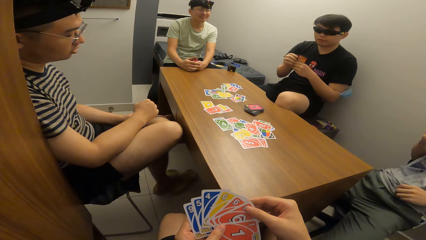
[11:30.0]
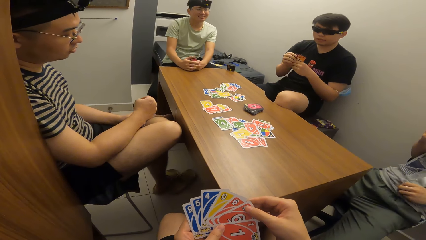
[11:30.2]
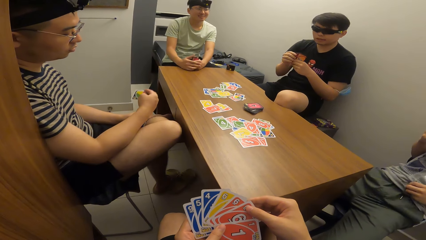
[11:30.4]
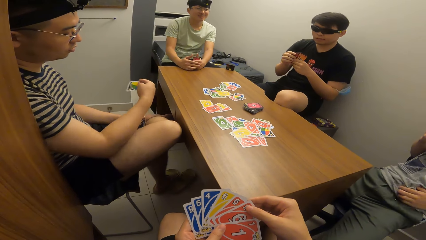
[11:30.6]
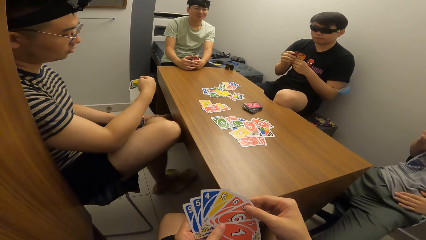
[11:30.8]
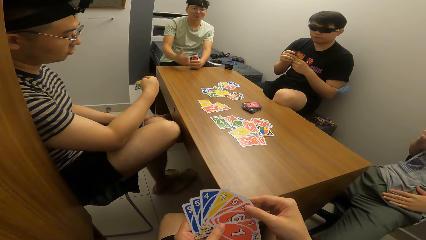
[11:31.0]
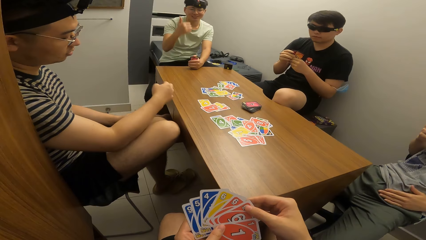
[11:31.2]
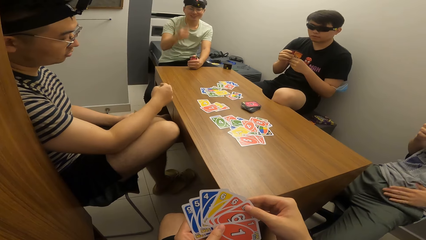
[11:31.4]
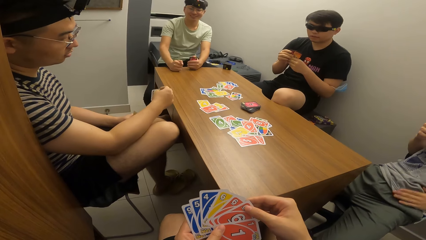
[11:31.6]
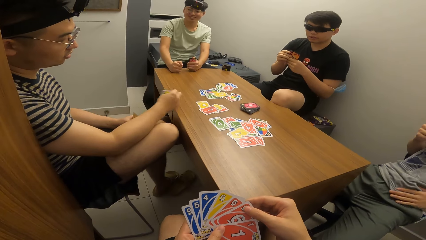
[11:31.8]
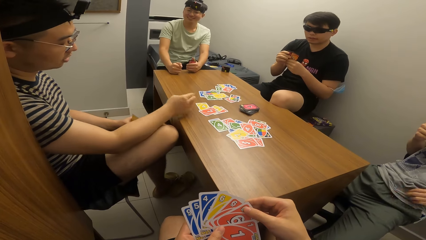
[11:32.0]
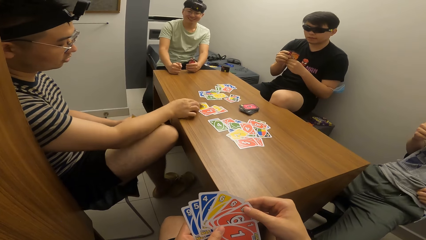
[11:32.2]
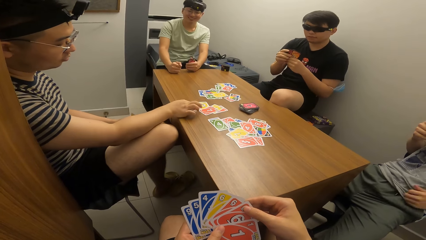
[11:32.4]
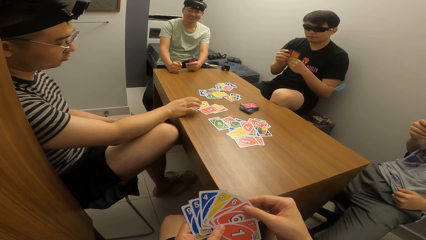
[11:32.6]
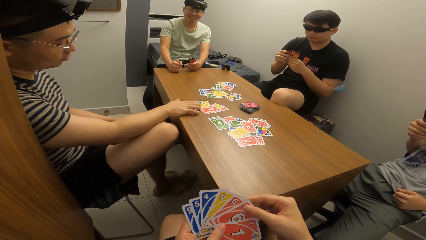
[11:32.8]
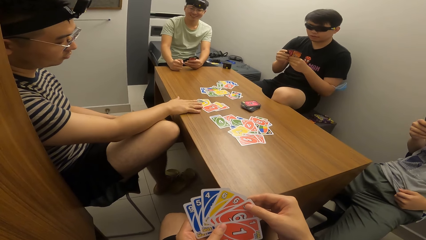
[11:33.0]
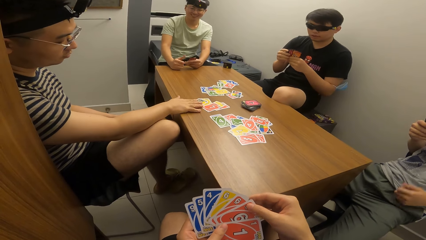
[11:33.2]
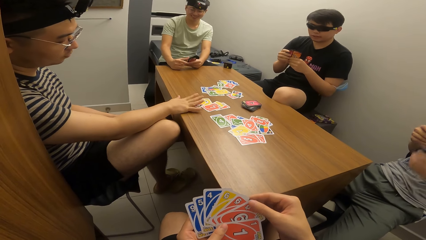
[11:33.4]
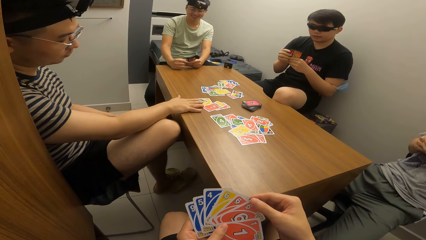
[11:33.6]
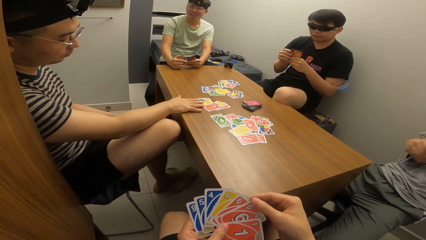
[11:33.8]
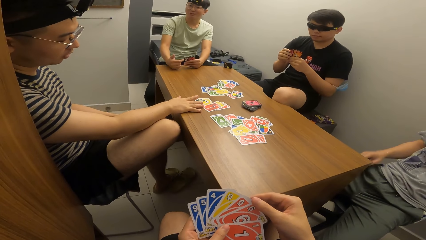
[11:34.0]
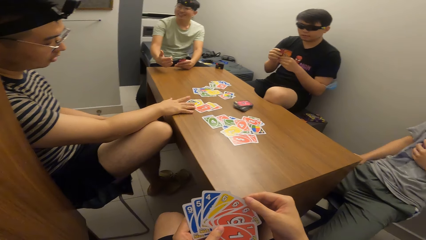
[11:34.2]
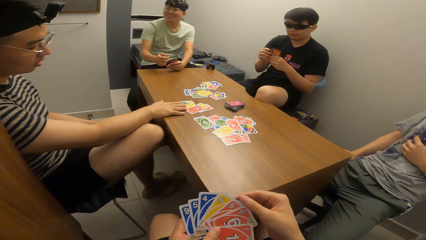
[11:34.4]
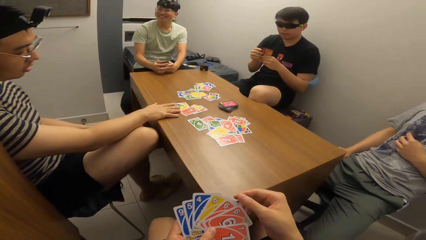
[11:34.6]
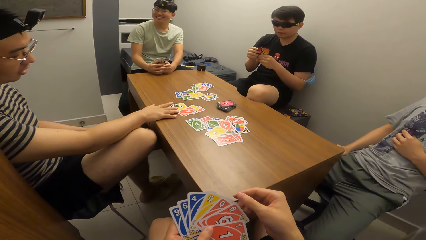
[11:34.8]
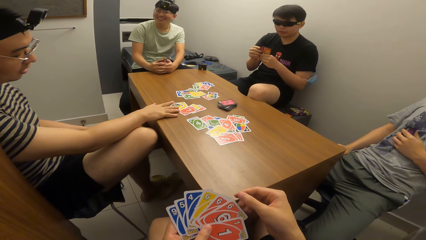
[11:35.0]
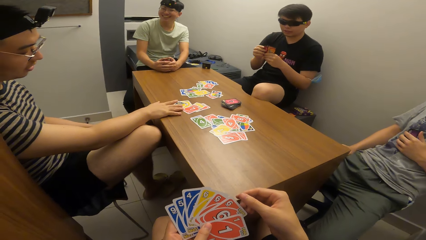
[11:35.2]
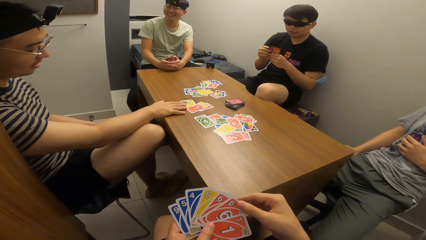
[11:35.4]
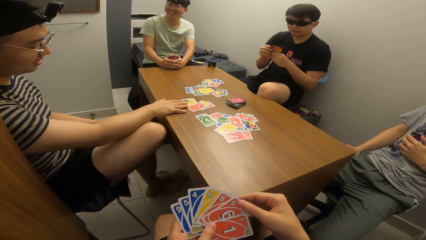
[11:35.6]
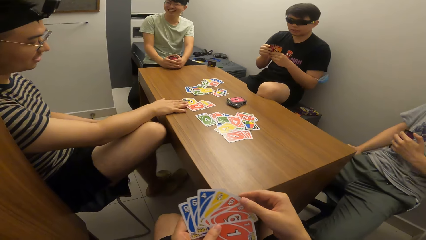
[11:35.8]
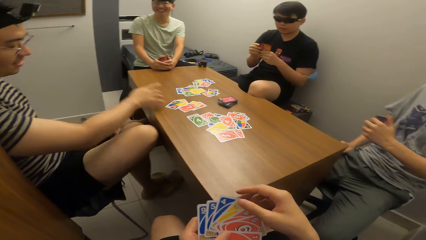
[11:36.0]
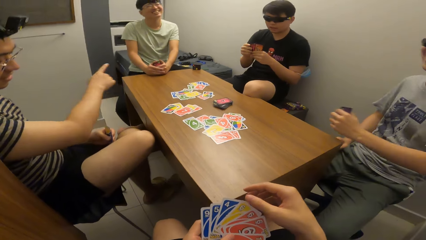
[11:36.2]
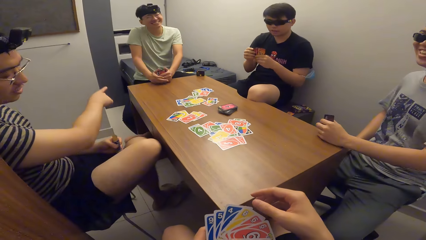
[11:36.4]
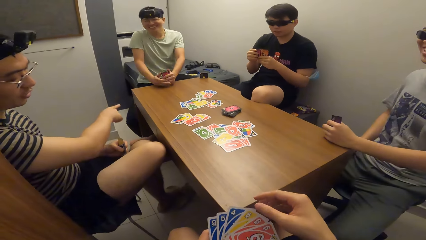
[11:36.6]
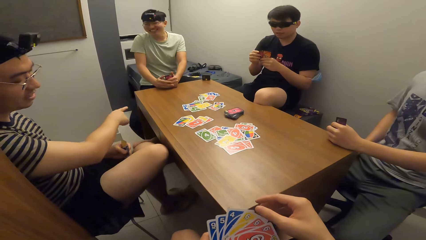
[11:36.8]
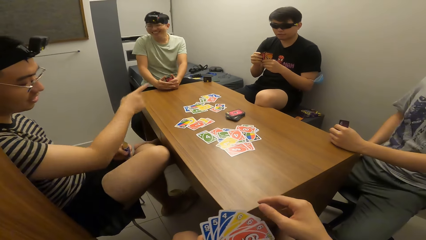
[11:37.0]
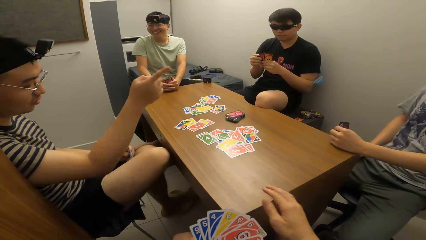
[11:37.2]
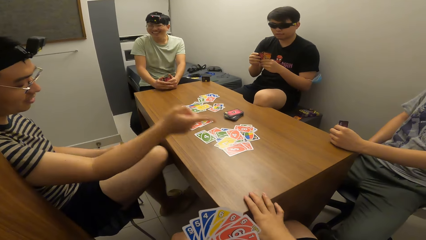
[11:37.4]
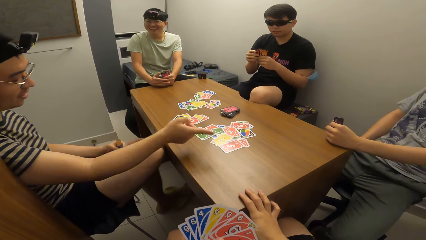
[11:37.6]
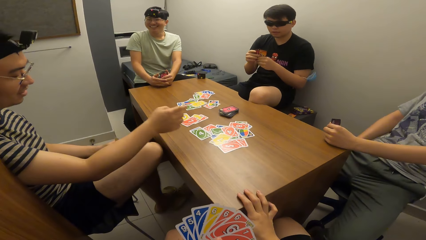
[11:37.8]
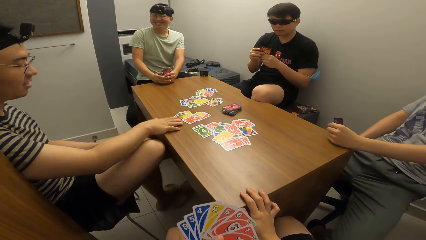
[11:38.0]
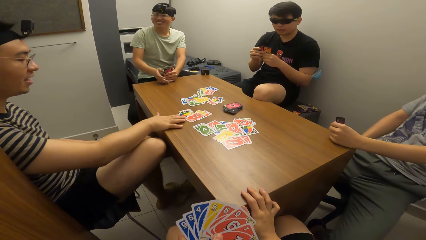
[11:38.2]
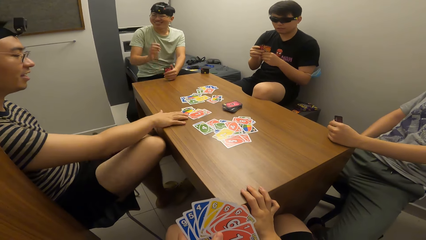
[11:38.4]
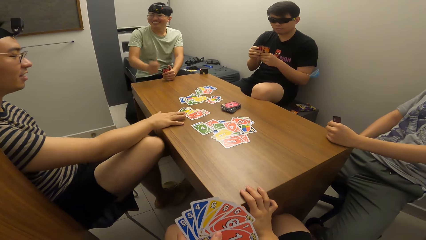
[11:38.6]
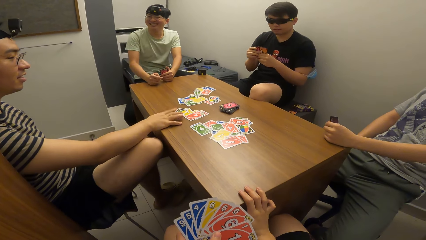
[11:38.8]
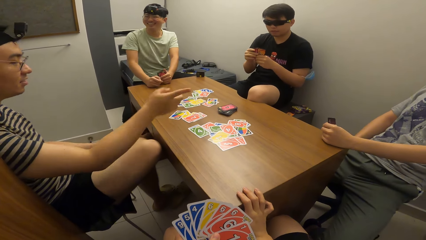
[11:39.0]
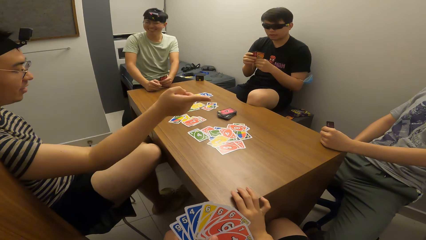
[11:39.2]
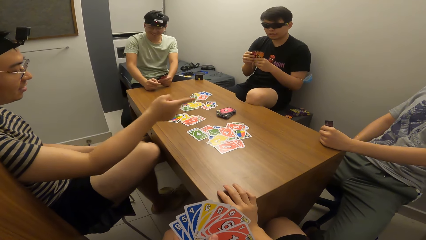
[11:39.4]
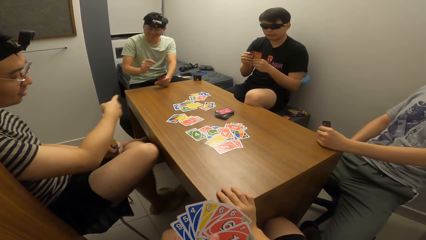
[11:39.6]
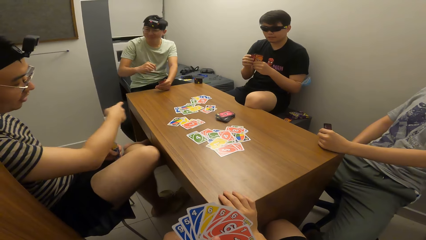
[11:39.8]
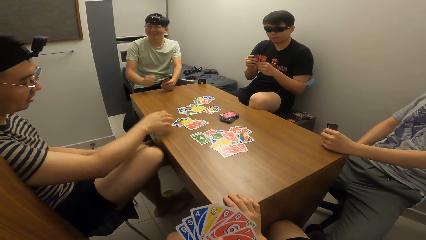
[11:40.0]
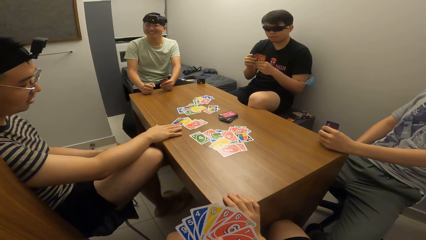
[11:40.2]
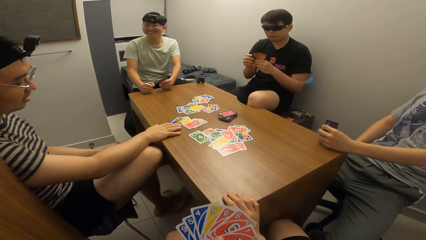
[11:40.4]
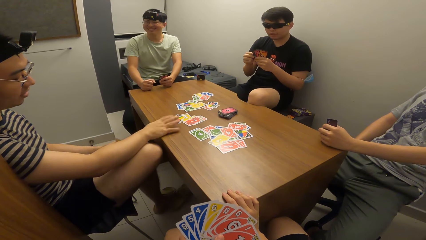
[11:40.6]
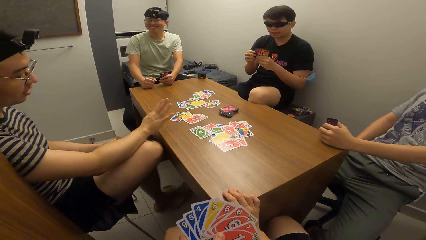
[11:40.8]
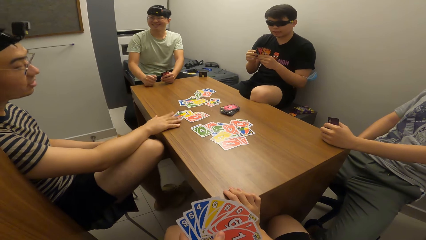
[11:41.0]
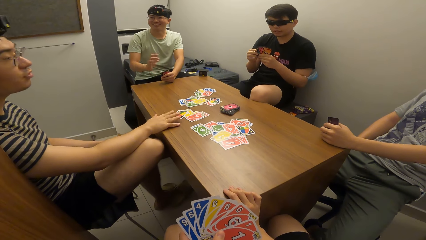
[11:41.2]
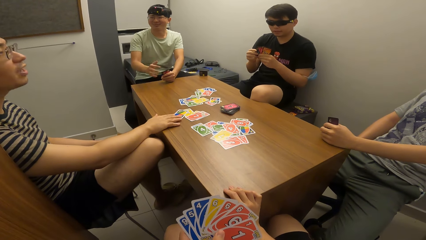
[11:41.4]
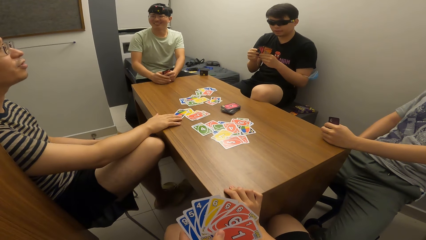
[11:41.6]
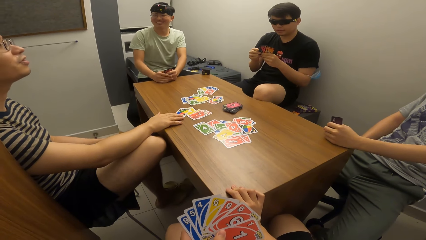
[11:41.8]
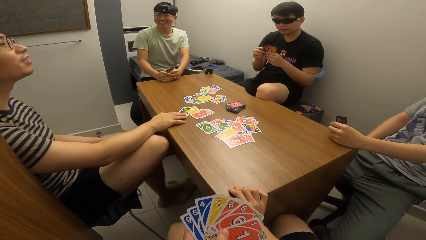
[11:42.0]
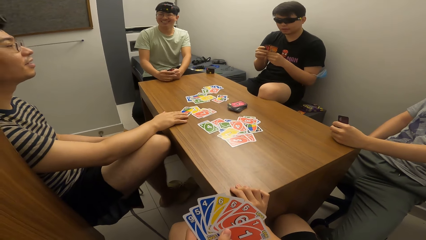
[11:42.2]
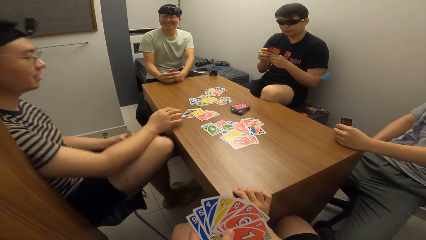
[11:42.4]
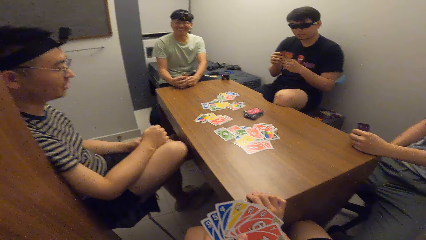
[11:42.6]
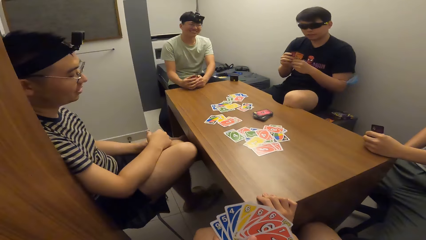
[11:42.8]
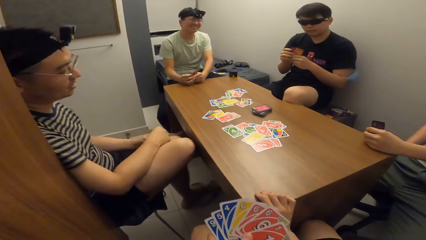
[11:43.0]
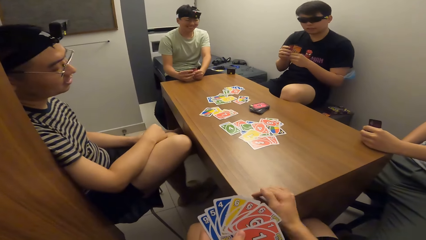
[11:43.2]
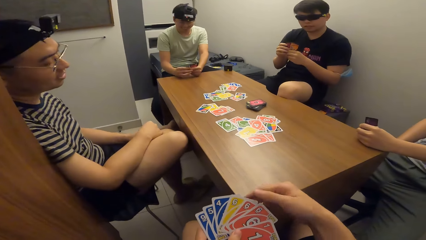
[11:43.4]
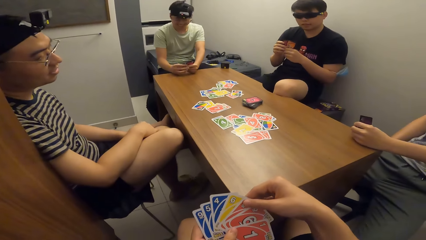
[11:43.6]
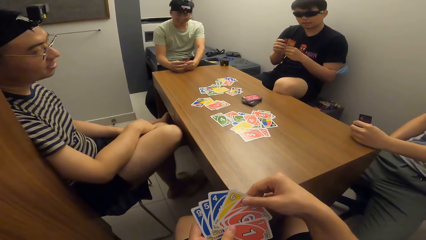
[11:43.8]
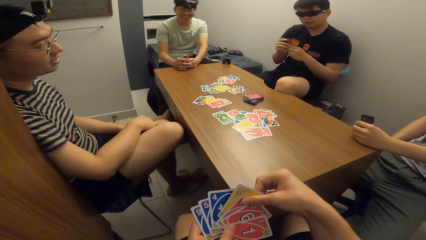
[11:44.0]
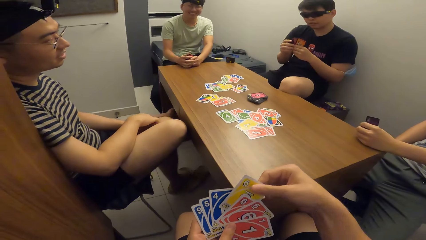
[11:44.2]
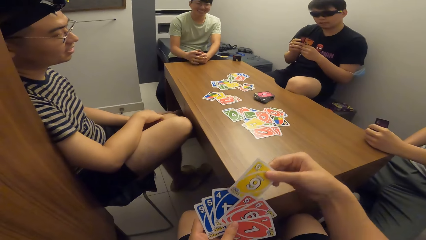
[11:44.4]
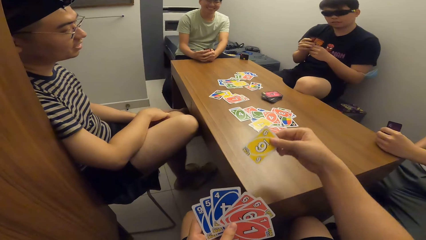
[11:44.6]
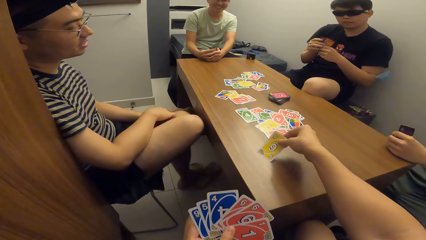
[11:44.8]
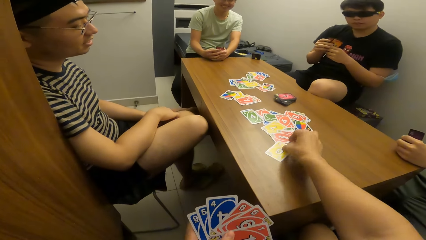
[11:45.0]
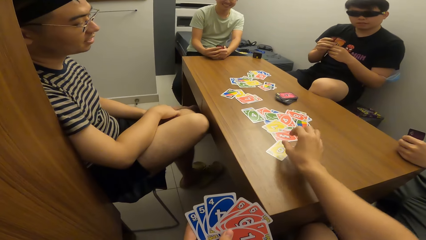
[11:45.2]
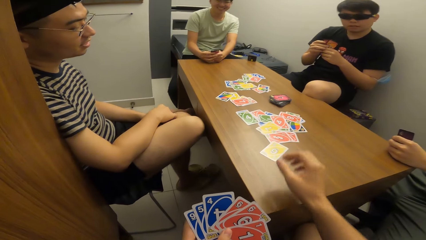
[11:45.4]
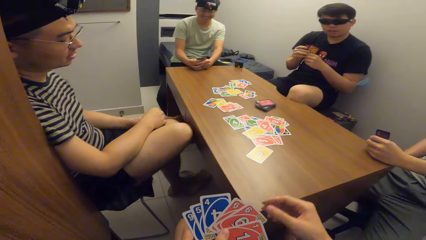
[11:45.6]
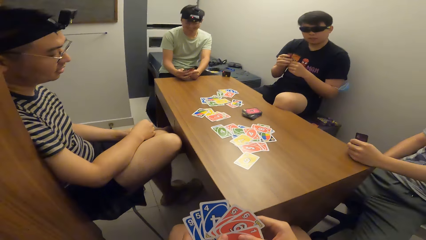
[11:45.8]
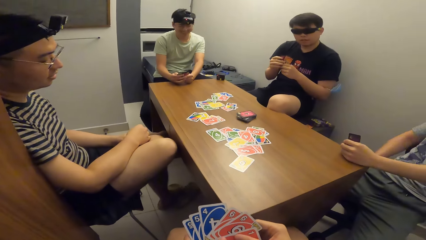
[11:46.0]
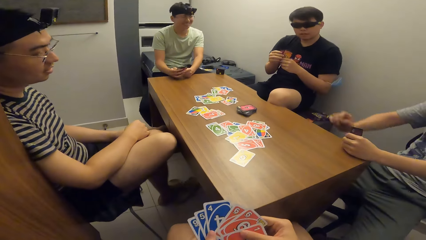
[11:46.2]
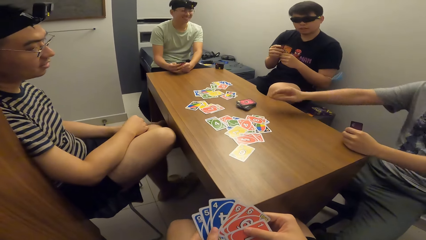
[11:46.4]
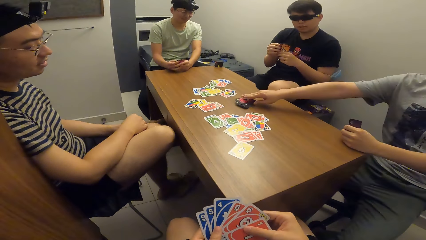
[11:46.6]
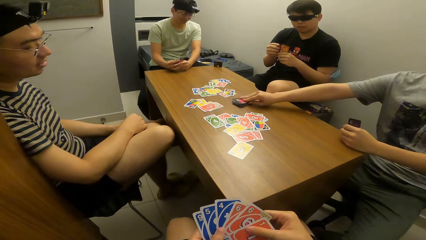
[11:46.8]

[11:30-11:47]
A man plays a card on the table with his right hand and taps the table with his right hand. Another man places his left hand on the table. The first man points at a third man. The first man touches the table. The camera wearer plays a card on the table with his right hand. The second man picks up a card on the table with his right hand.
